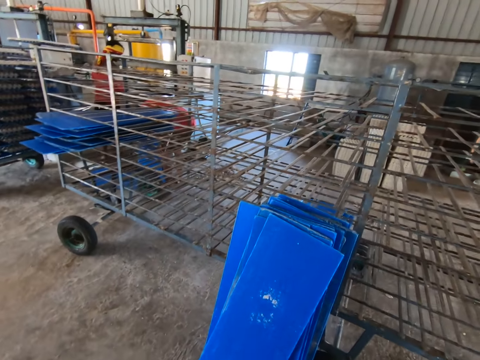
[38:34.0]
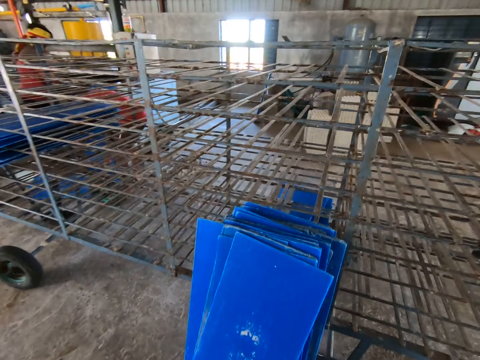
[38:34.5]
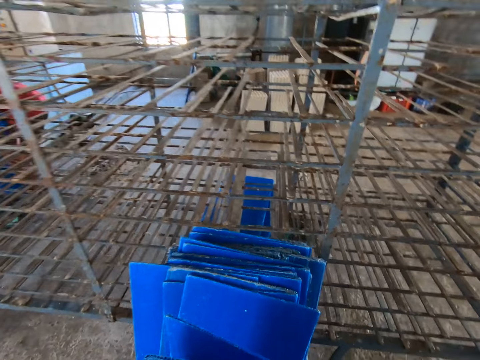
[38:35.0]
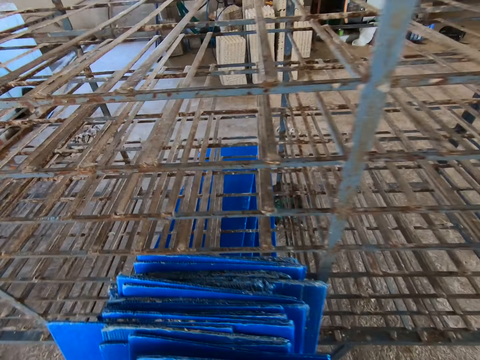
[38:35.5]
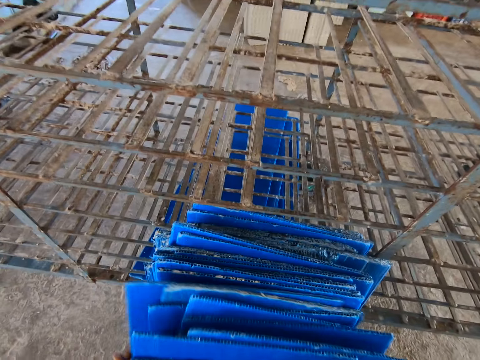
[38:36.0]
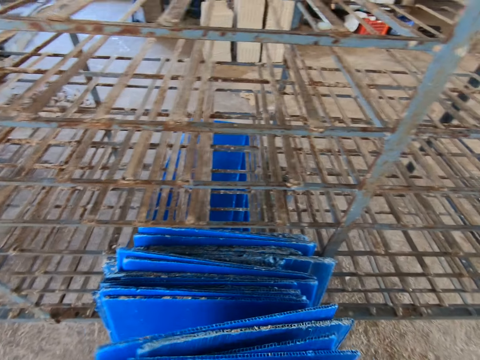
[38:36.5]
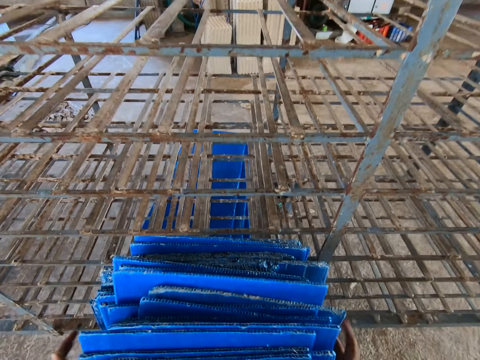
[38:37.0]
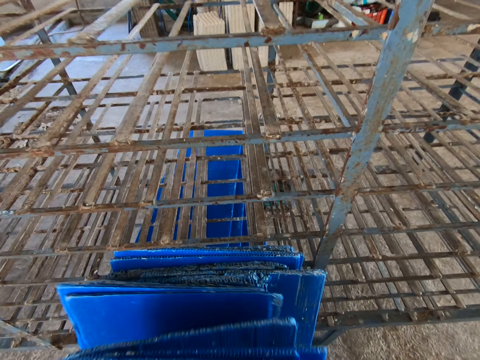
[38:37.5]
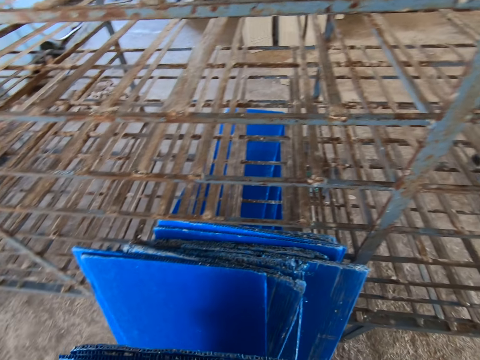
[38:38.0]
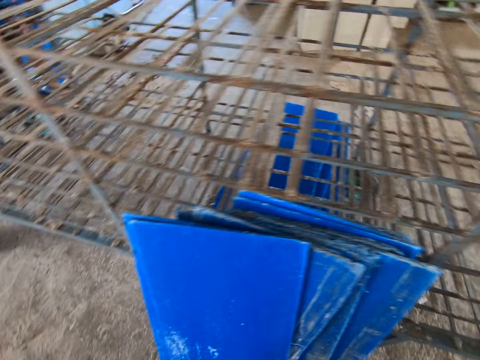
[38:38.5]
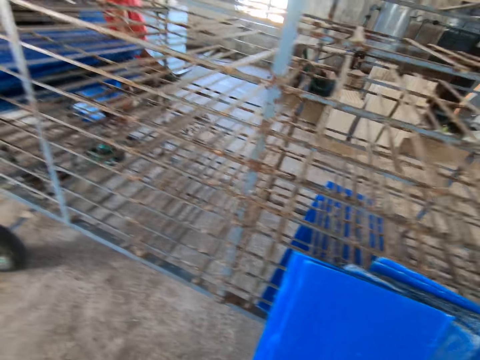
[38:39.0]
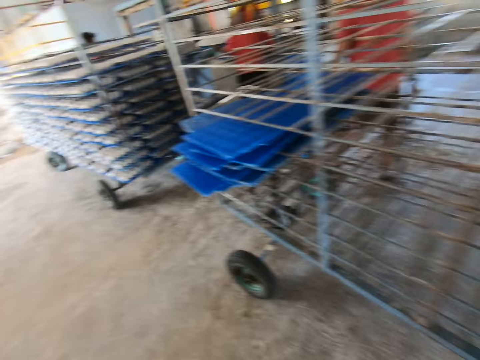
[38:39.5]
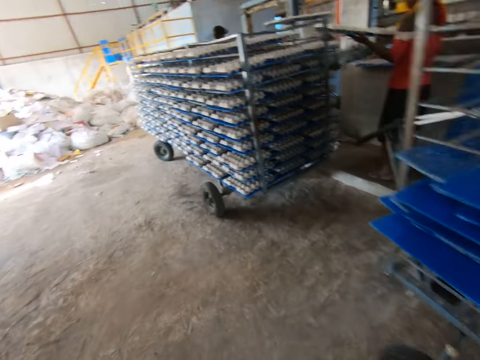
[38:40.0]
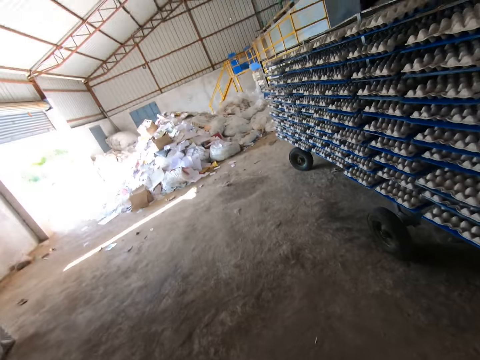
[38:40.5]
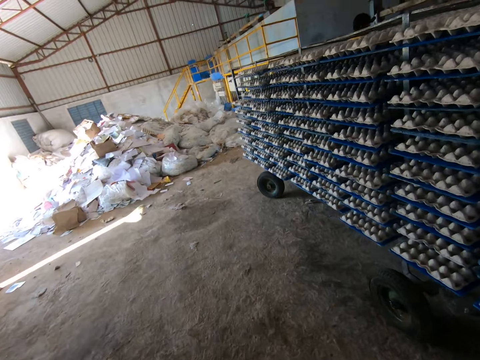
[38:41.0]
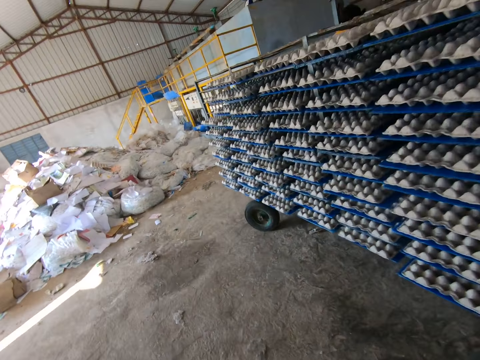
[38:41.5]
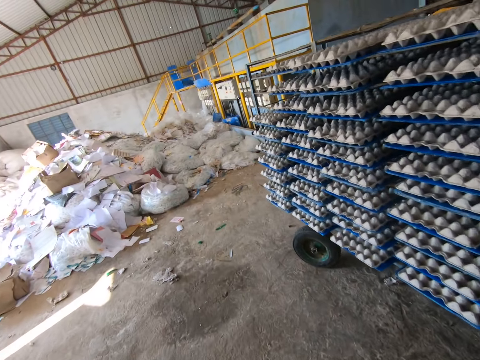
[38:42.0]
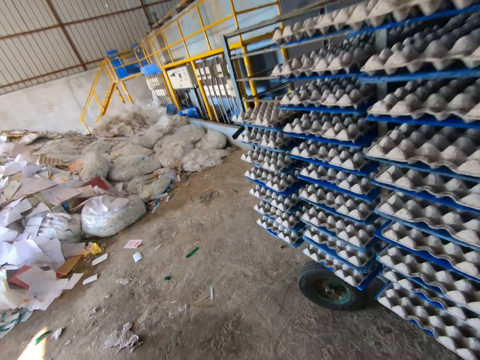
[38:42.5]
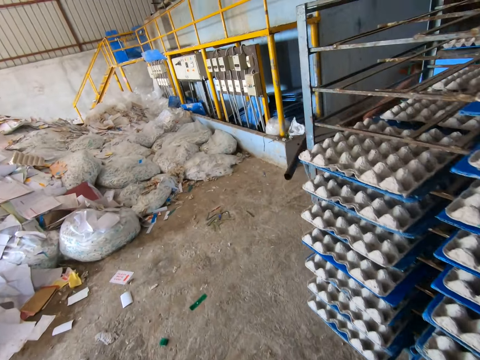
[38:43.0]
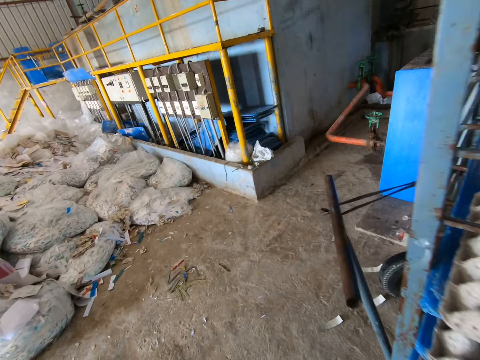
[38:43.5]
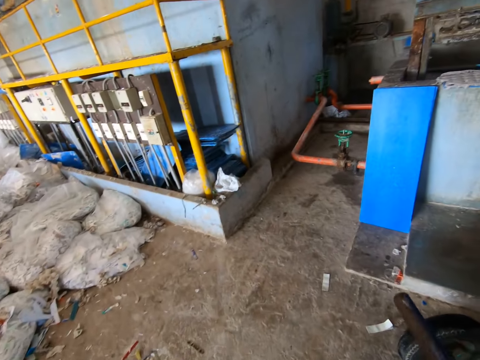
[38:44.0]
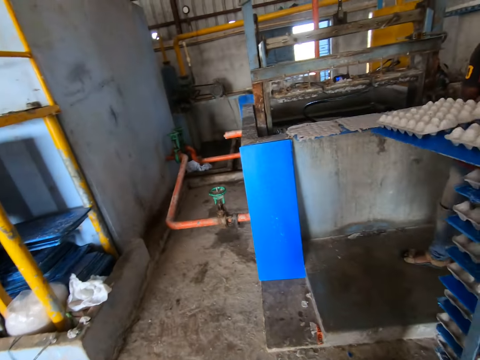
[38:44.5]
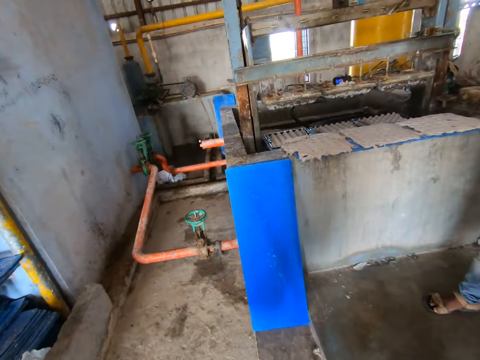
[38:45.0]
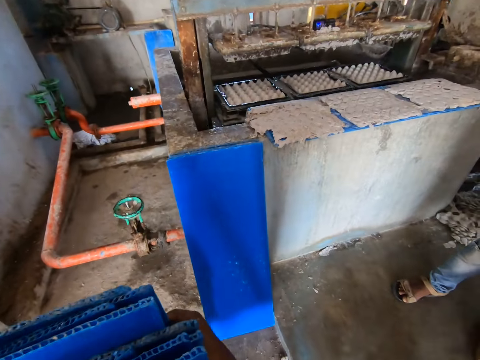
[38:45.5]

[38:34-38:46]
The camera wearer leans the plastic sheet or board in his hands against the trolley. He picks up some boards. He carries the plastic sheets from the trolley with both hands. He walks towards a wall.

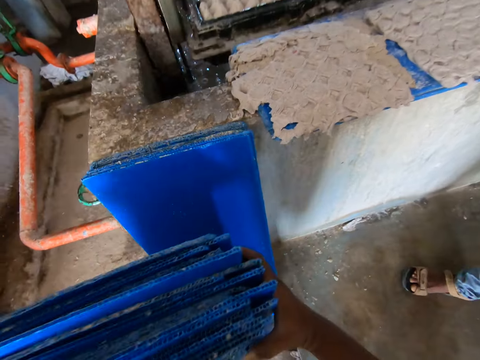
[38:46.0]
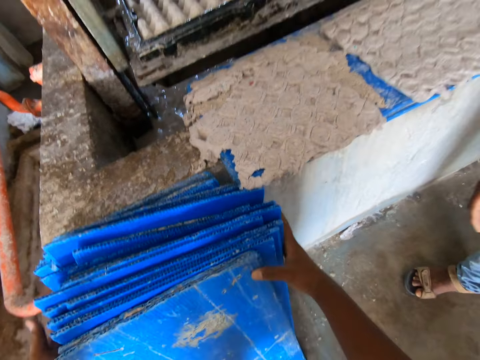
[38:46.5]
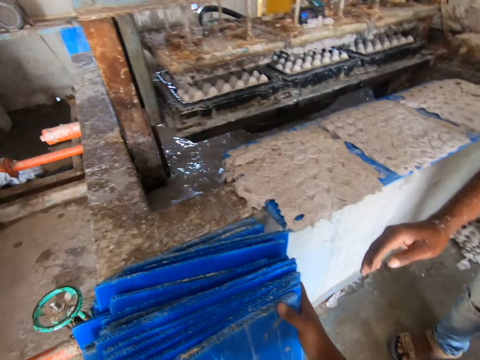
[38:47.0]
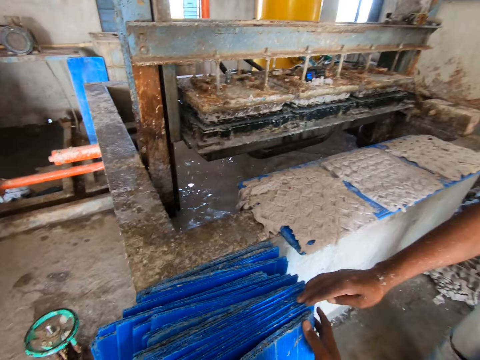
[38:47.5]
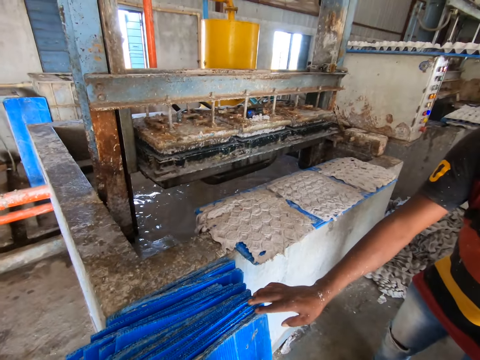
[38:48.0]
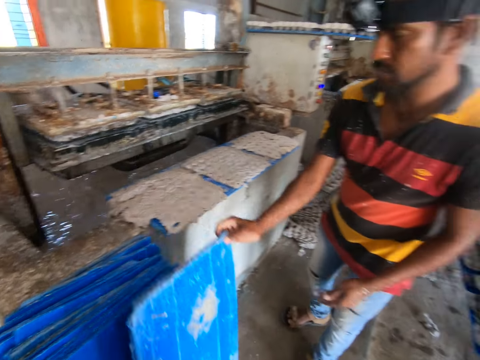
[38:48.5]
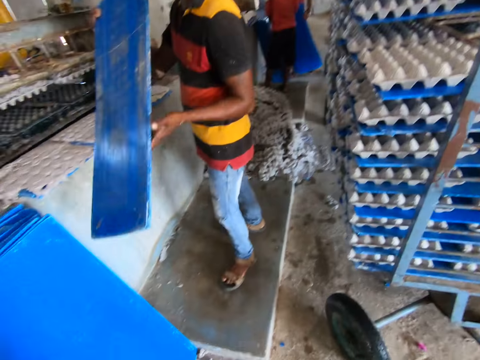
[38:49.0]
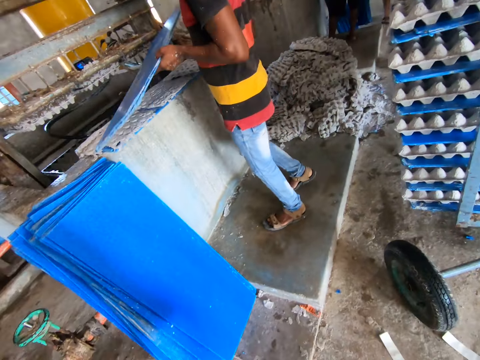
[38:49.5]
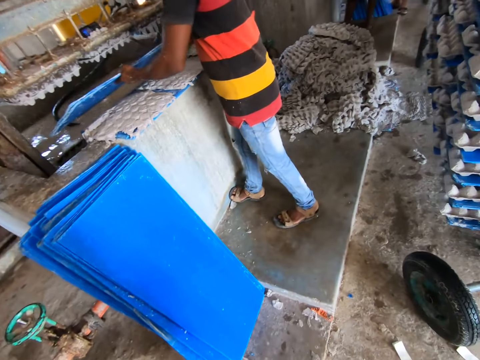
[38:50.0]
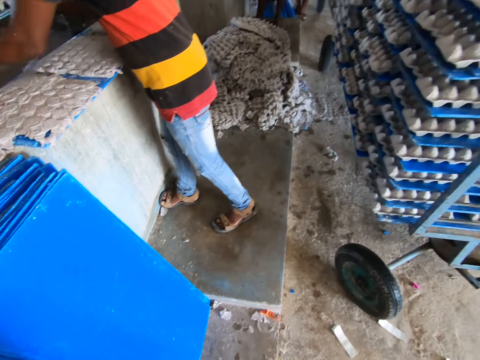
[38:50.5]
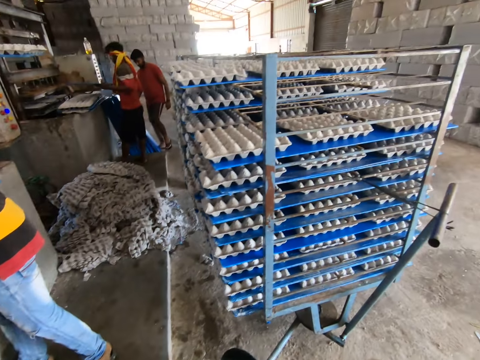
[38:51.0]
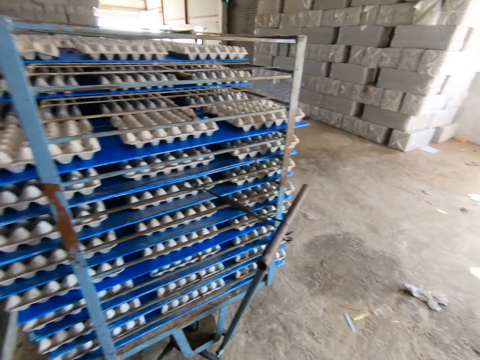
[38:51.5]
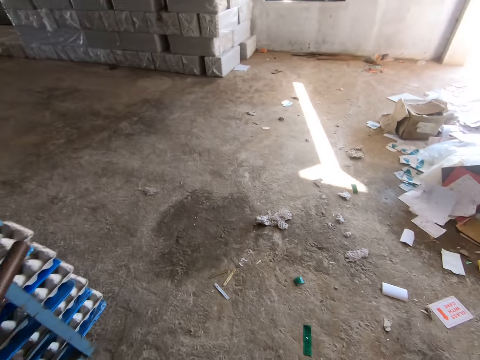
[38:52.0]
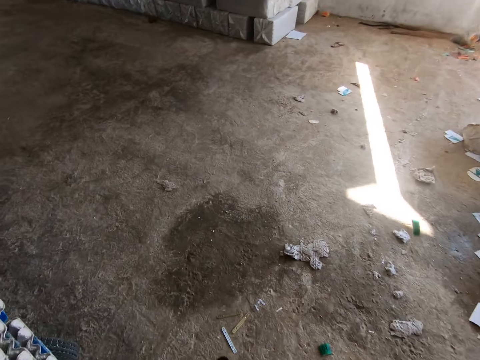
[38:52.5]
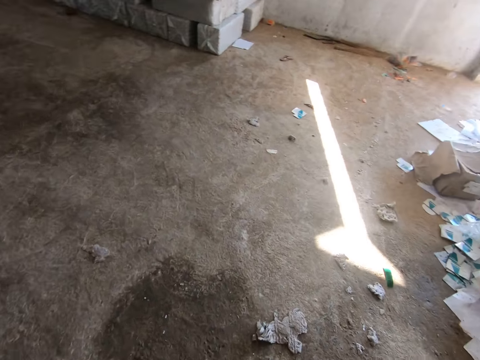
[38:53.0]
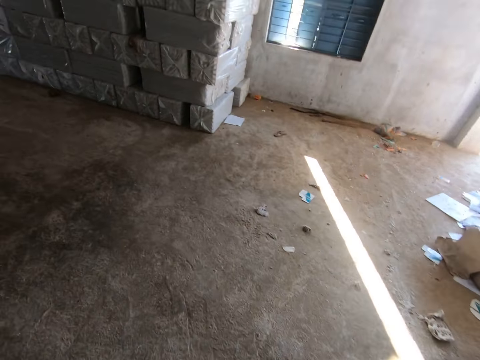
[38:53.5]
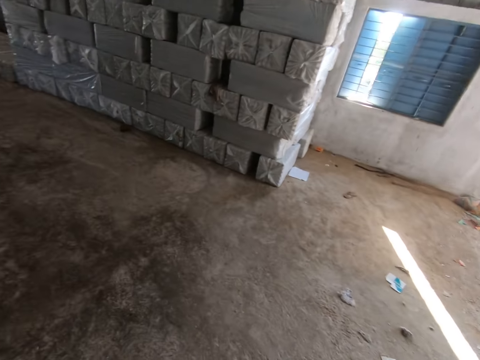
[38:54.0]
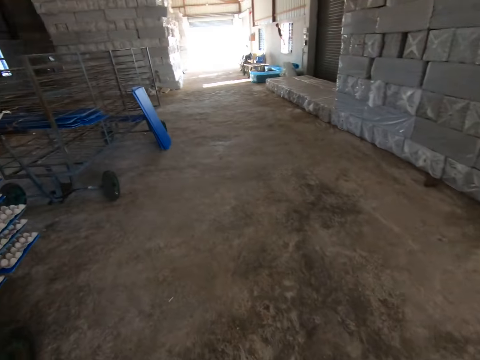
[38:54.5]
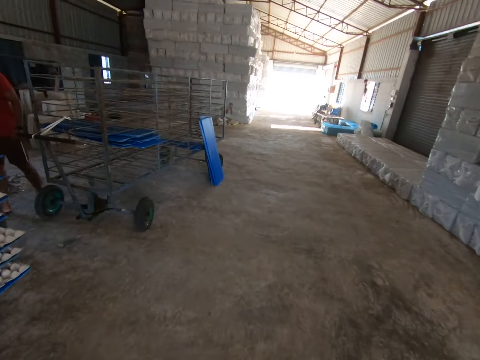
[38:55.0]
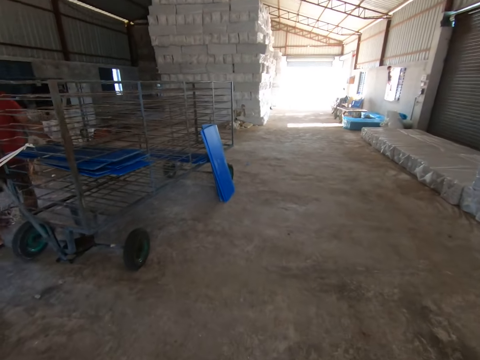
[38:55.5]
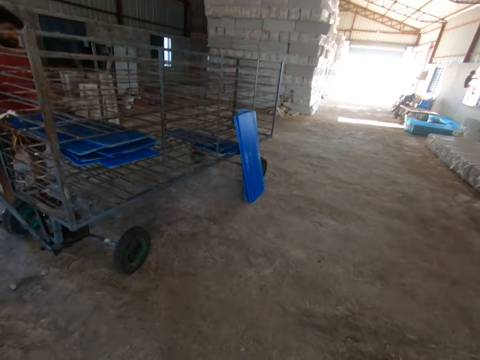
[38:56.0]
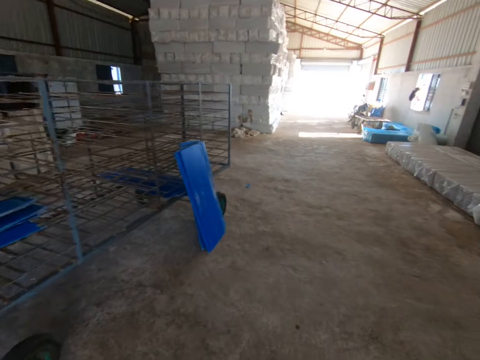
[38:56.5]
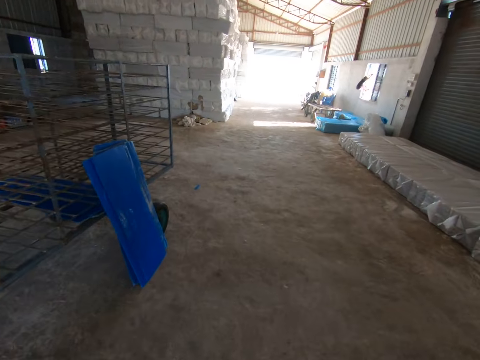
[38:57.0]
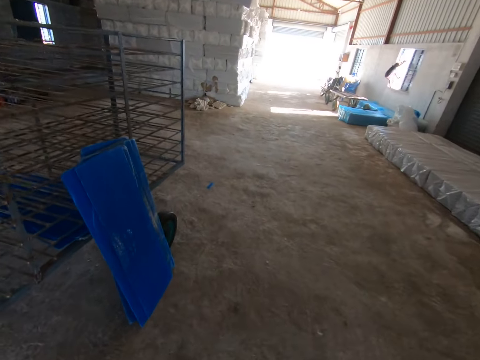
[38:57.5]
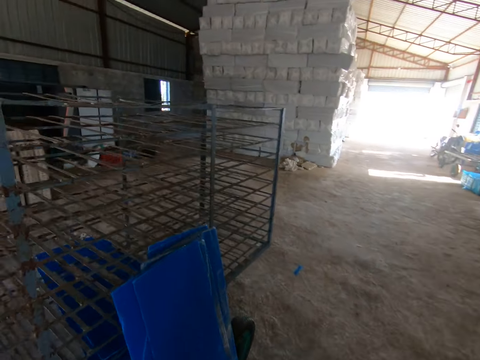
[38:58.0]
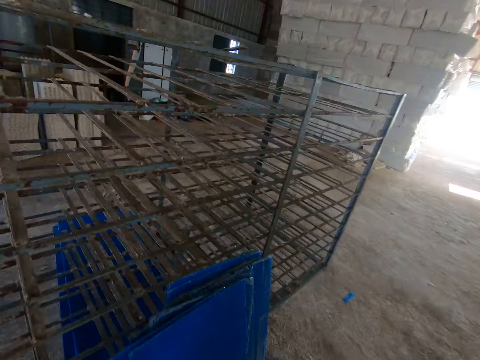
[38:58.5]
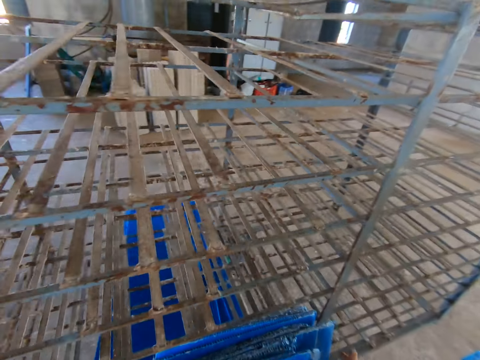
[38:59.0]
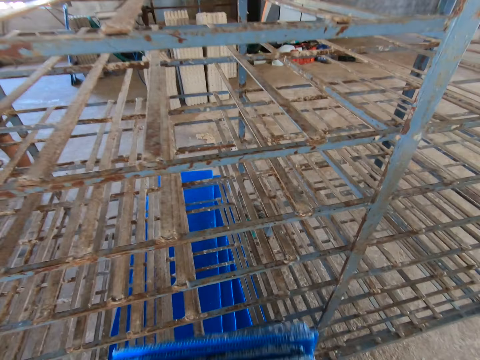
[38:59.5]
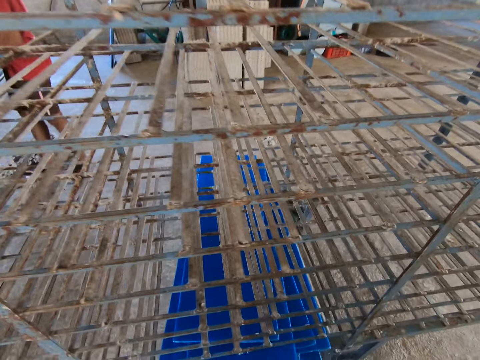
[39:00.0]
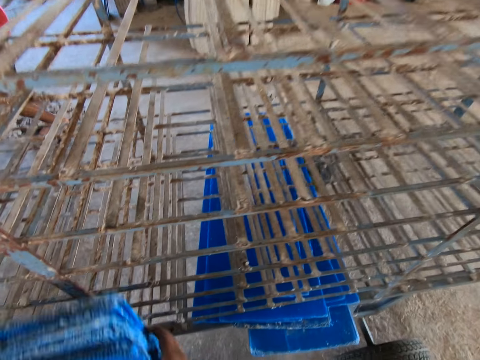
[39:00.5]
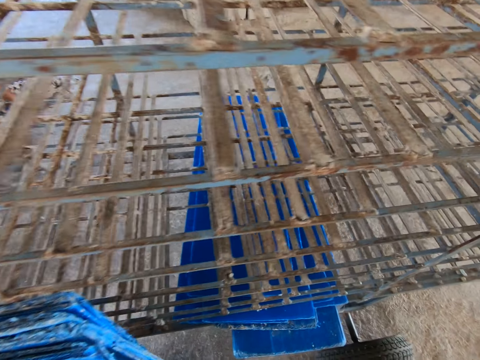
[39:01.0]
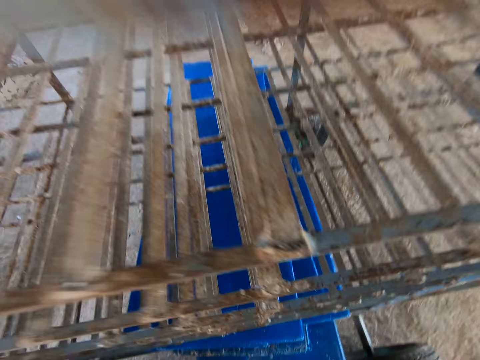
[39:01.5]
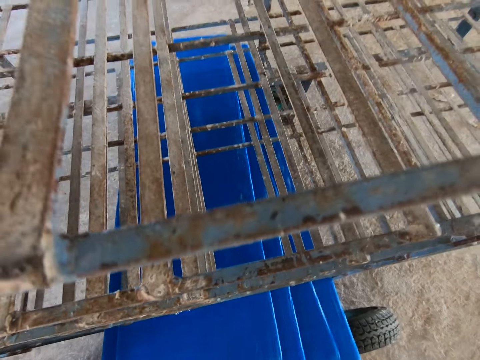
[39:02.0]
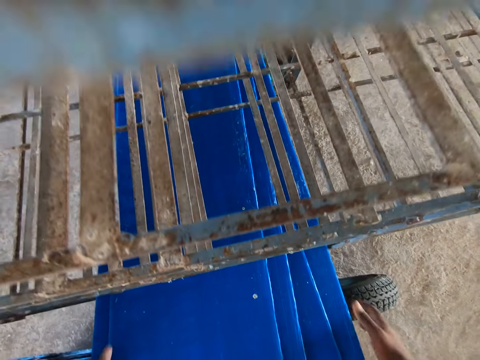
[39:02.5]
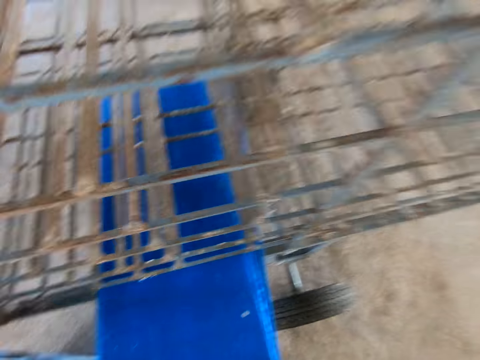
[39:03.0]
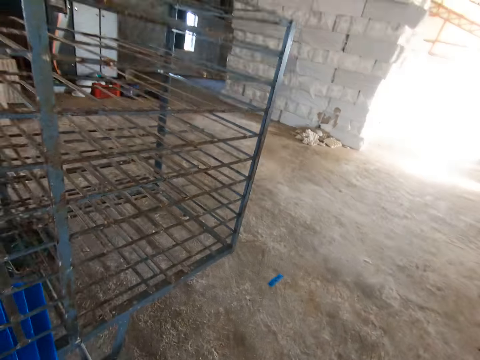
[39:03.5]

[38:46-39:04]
The camera wearer leans the plastic sheet or board in his hands against the wall. A man takes a plastic sheet from the wall with his right hand and places the plastic sheet on a pulp molding machine with both hands. The camera wearer walks towards the trolley. He moves the boards aside. He removes the plastic sheets from the trolley with both hands.
